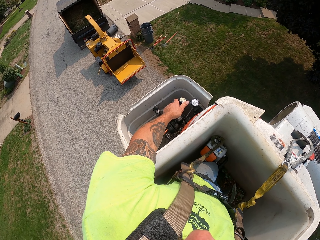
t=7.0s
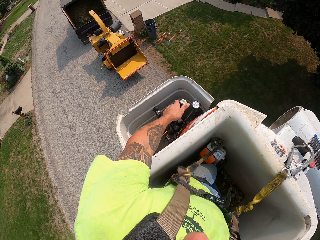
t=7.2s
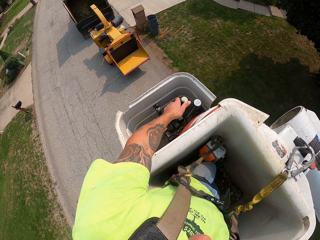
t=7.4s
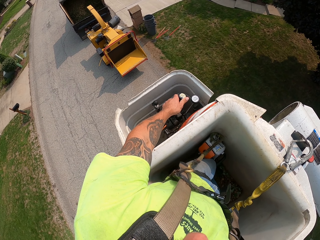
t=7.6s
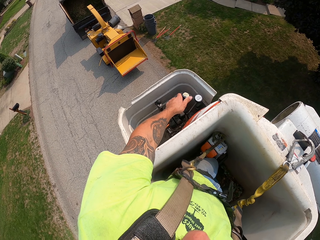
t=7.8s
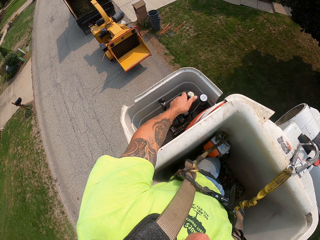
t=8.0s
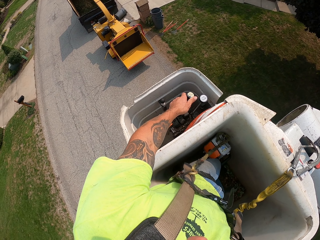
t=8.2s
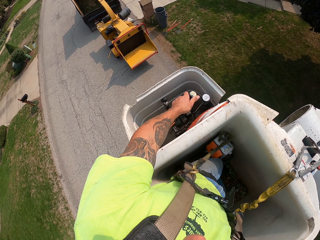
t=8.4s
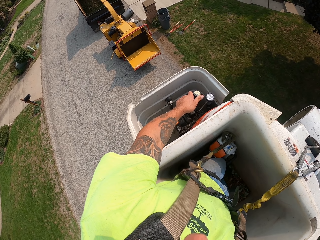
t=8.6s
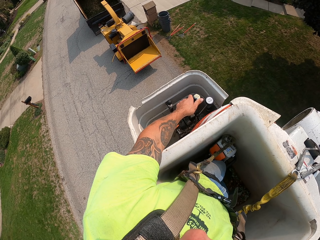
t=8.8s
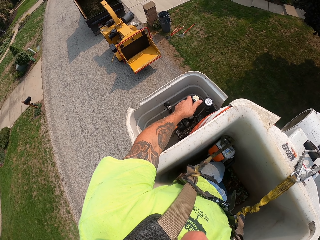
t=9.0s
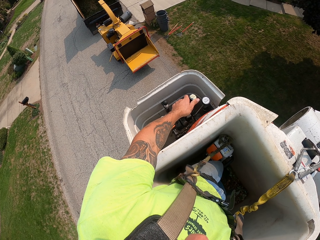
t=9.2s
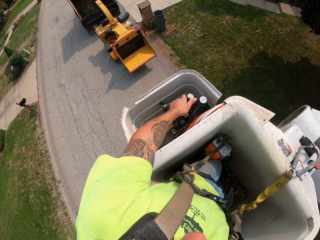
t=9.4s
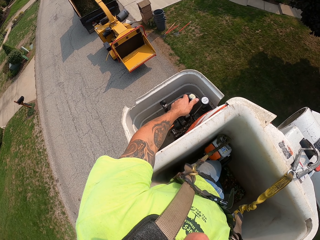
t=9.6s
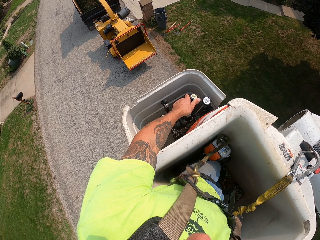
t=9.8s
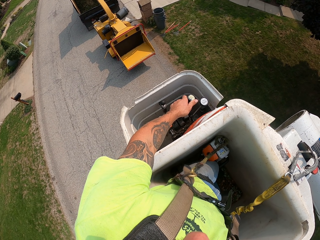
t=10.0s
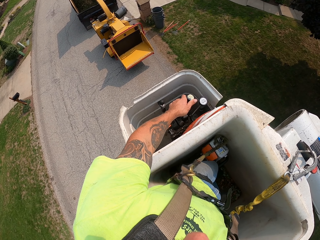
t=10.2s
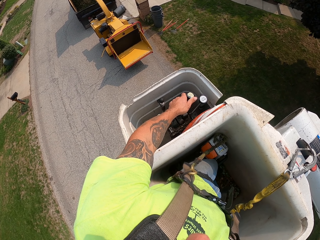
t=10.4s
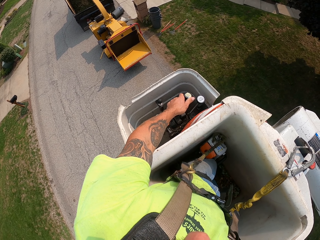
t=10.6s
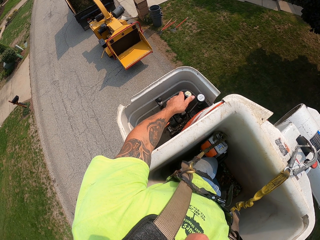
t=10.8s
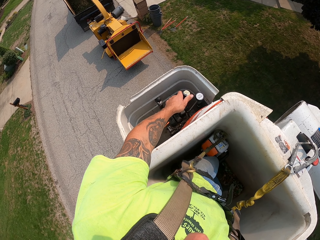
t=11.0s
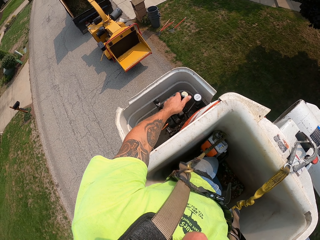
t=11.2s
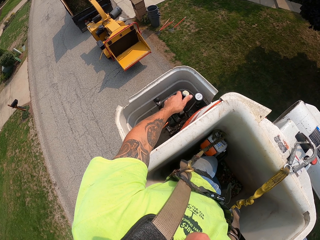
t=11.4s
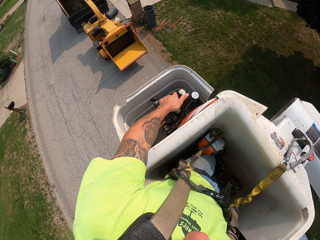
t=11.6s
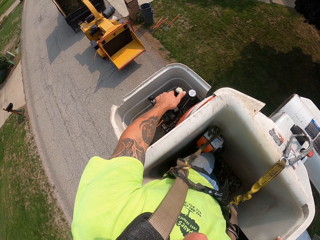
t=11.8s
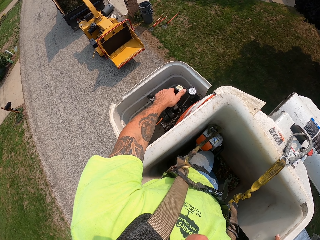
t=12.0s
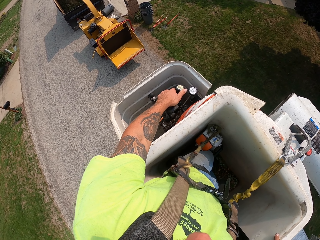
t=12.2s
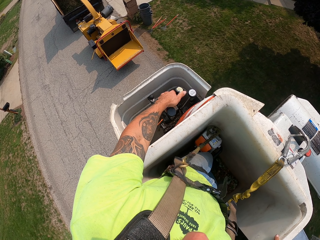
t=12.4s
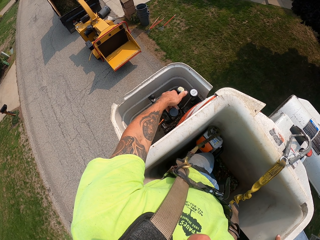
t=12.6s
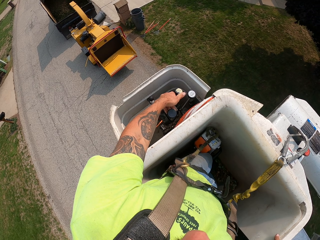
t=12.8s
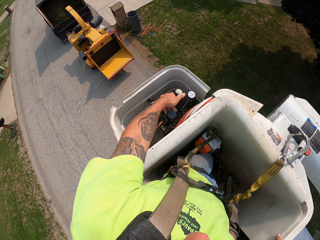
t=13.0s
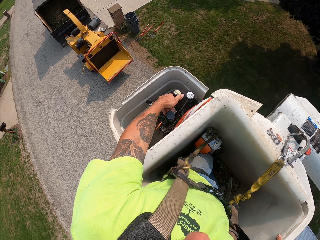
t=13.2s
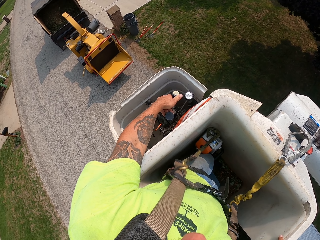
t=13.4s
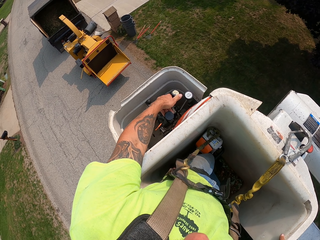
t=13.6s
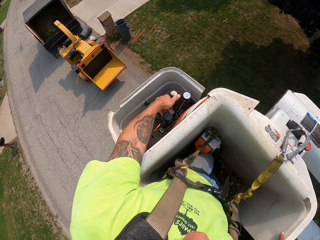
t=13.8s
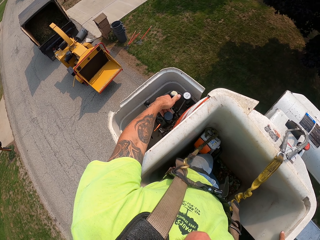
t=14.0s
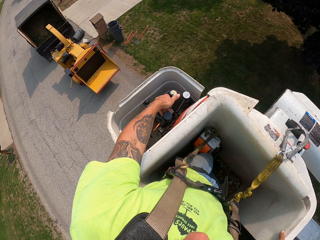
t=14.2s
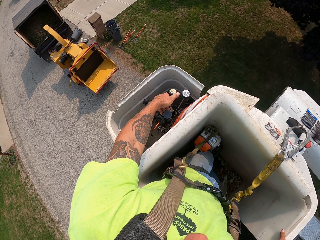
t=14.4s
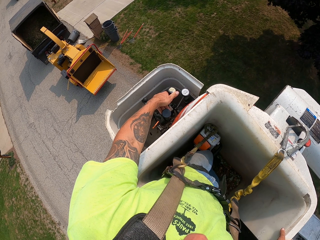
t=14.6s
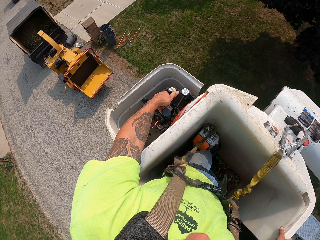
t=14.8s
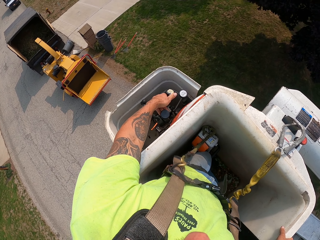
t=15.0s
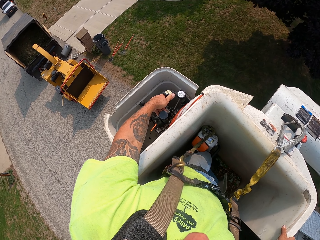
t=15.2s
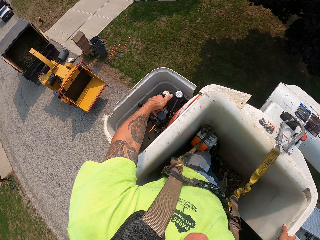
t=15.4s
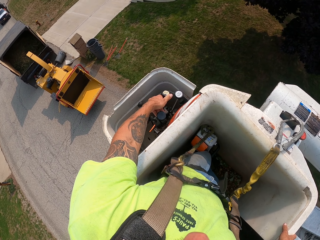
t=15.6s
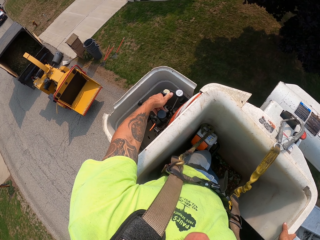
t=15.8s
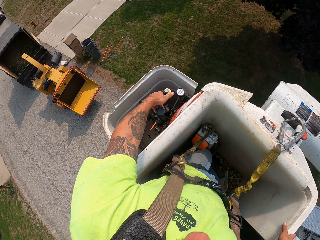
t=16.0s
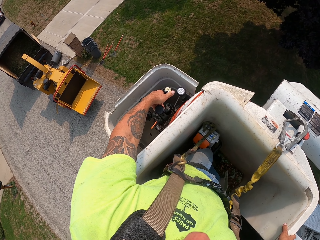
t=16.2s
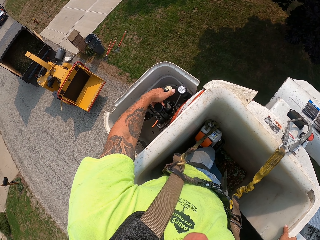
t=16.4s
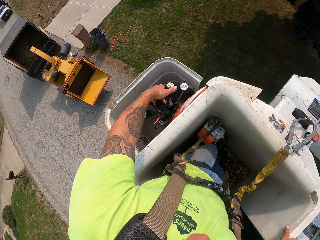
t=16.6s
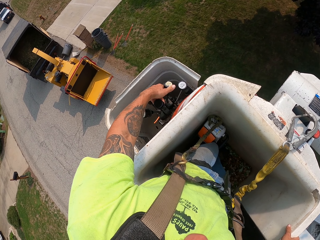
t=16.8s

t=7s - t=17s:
The camera wearer moves down in the bucket.

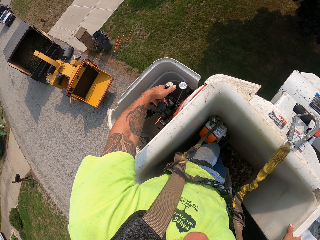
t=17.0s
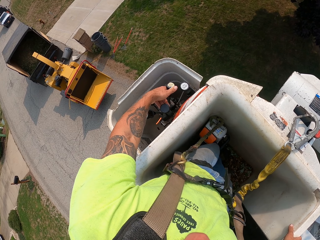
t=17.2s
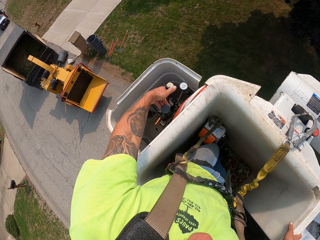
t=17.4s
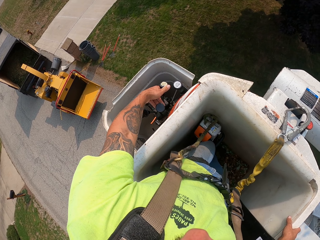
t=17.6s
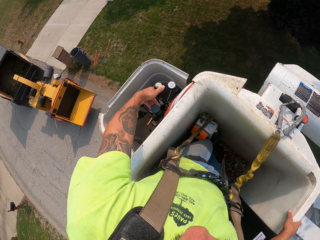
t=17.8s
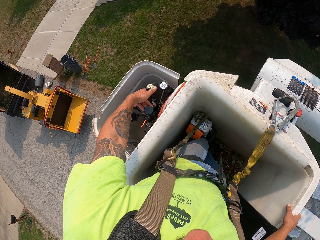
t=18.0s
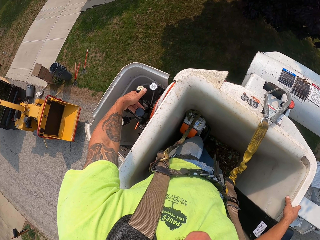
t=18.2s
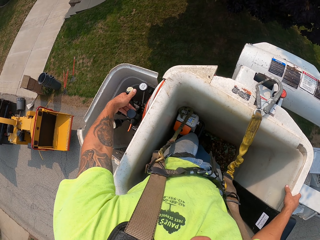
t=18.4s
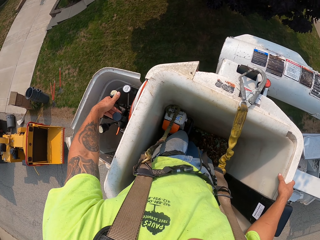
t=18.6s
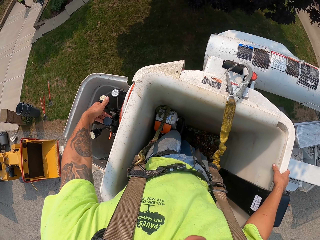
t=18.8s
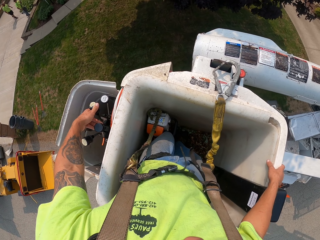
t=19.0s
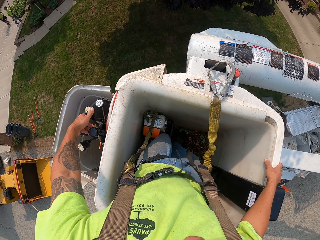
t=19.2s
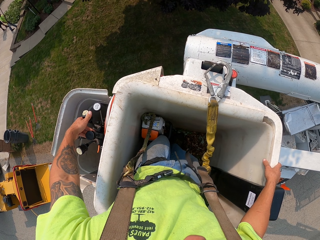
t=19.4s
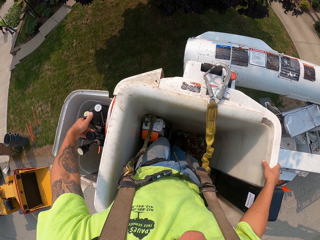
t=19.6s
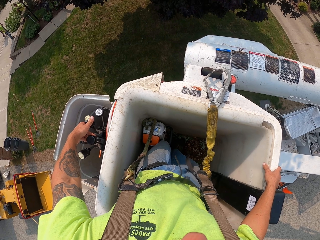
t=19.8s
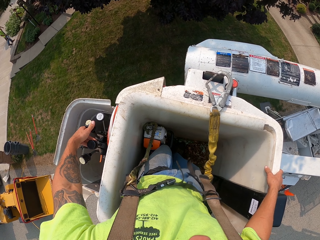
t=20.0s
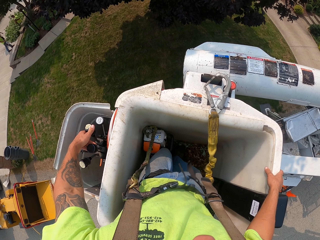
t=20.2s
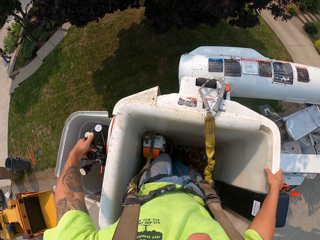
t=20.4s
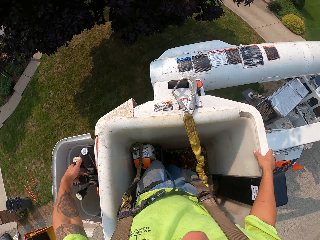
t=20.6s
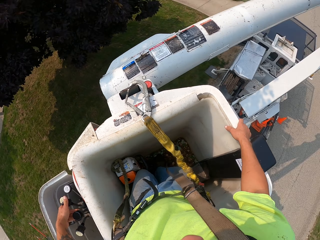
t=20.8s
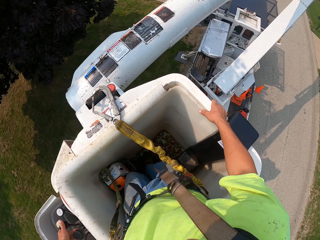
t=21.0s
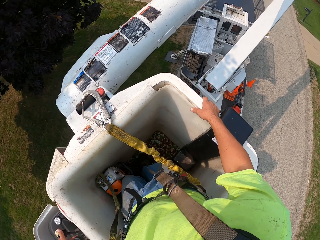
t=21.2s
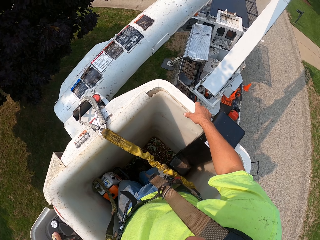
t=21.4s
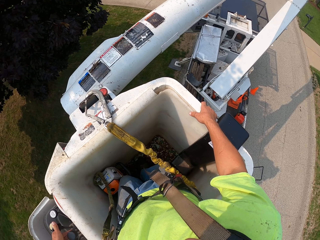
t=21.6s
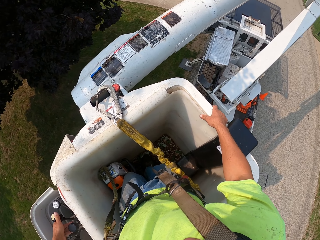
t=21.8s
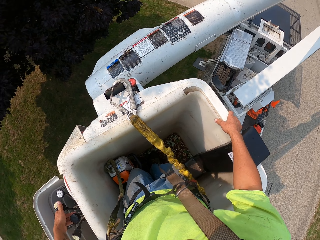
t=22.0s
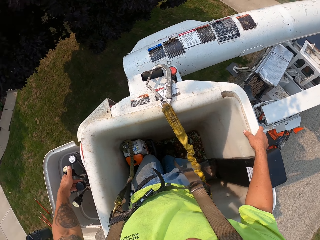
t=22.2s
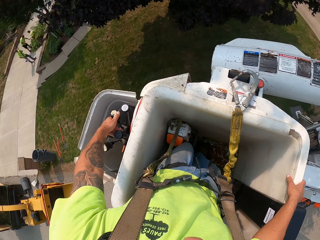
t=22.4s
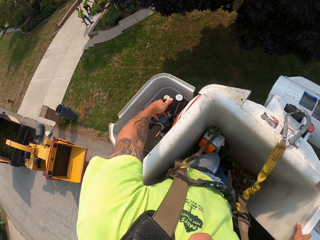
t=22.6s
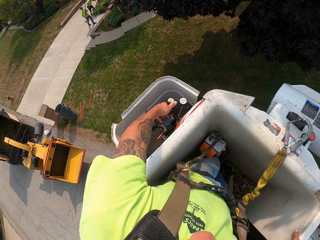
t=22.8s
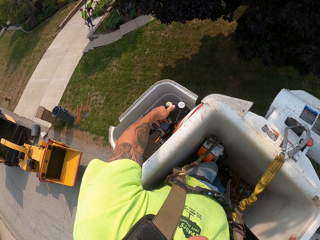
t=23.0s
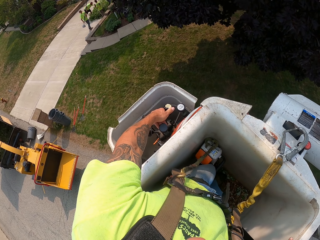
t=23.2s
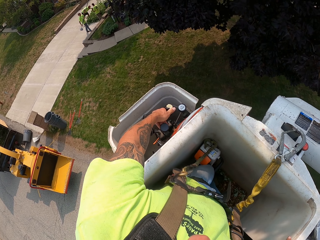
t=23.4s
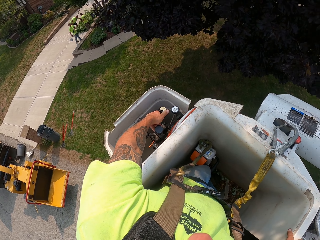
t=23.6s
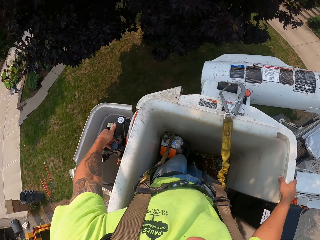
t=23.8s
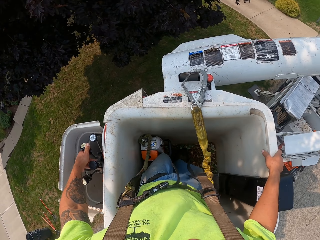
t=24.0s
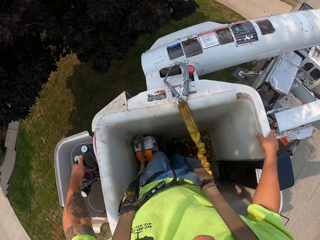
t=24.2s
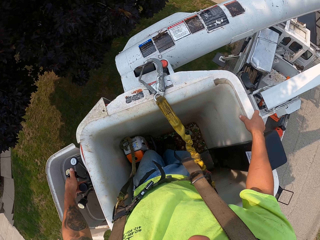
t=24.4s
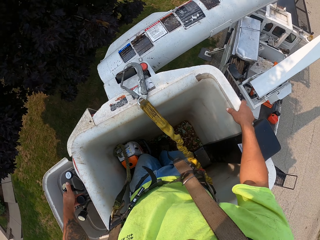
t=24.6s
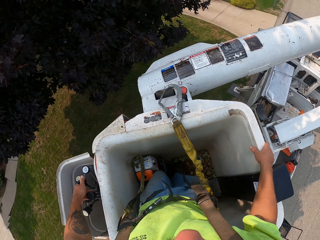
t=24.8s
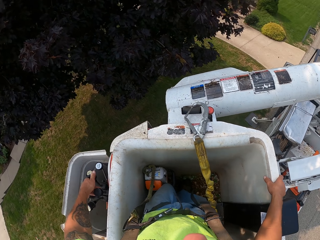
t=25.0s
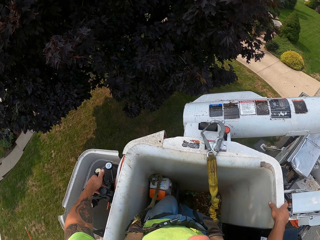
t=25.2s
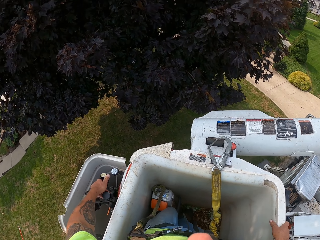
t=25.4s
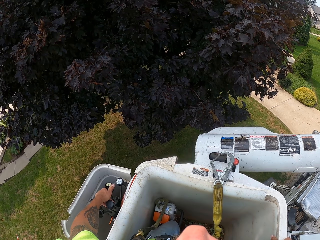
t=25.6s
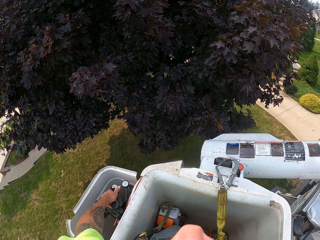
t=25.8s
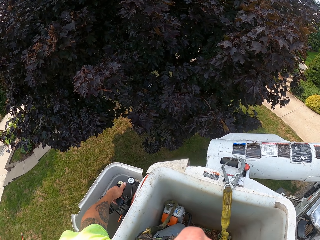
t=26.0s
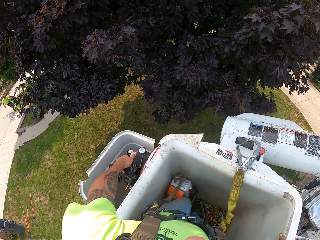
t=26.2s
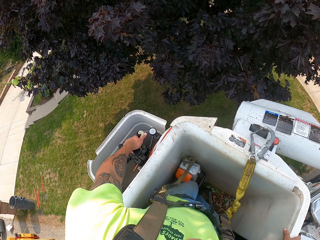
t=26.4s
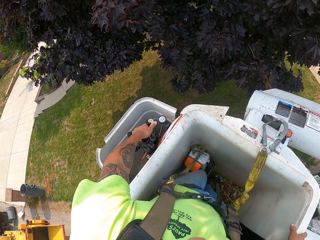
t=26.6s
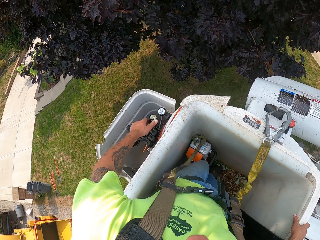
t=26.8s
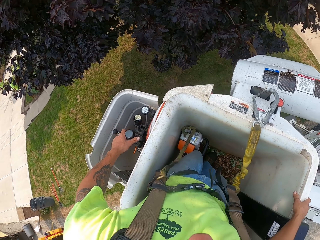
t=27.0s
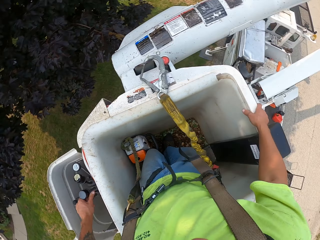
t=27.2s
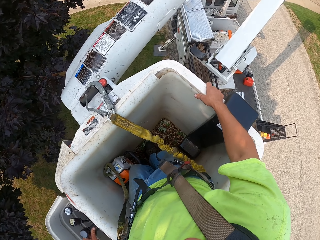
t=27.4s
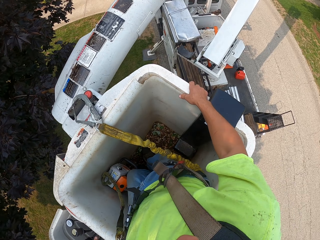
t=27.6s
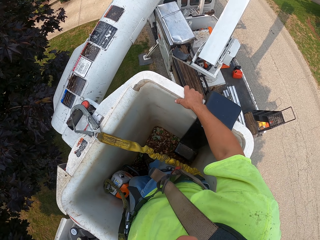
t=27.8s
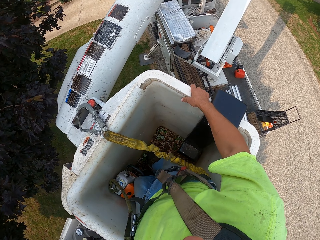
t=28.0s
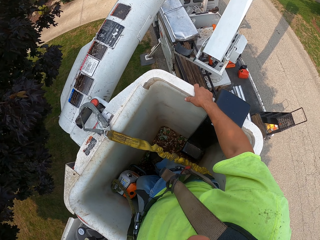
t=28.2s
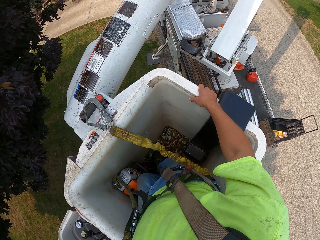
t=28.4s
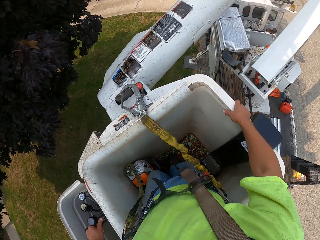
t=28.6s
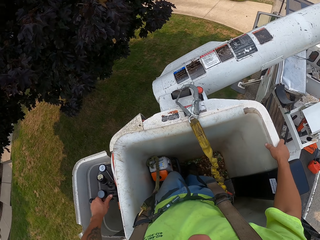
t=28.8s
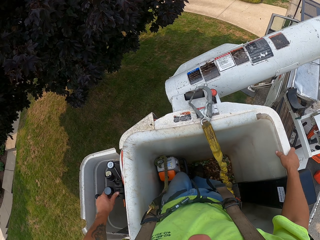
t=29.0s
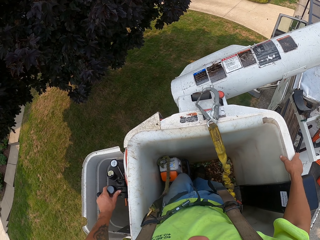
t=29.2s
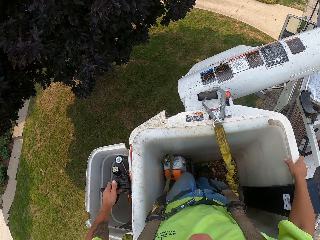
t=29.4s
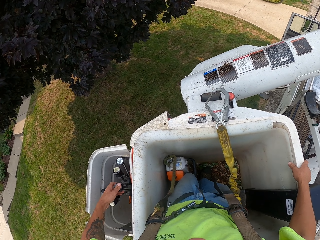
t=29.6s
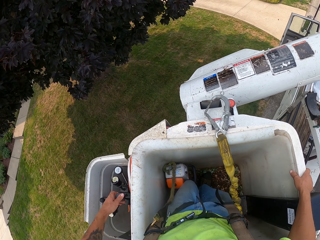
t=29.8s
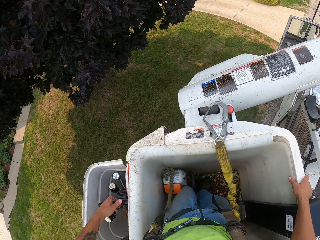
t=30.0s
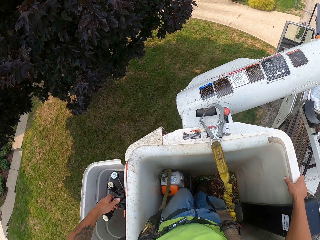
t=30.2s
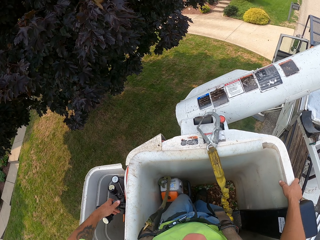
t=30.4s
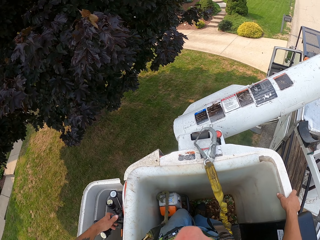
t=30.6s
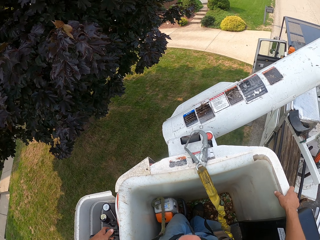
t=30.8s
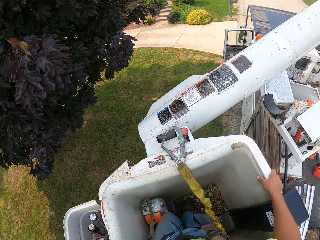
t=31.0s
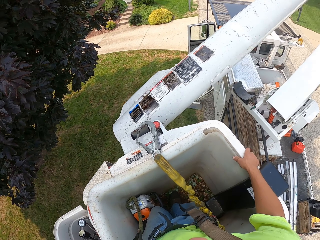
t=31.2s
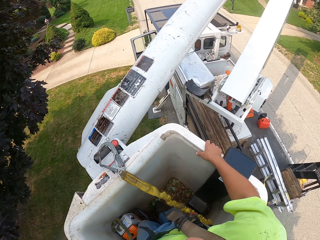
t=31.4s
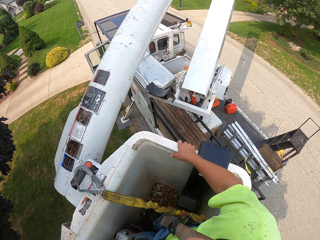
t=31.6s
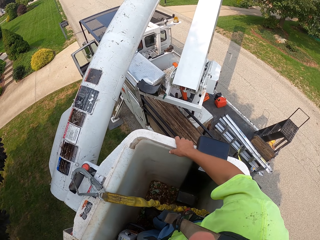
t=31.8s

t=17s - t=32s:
A man and another man pull a tree branch on the ground with their hands. The camera wearer looks around. A third man holds a pole in both hands.
